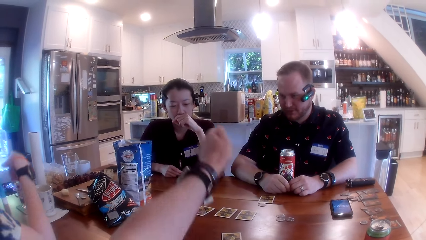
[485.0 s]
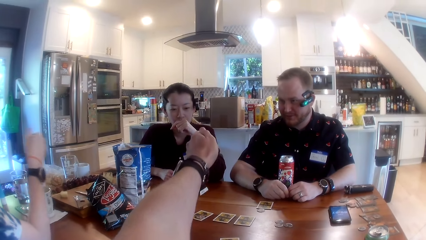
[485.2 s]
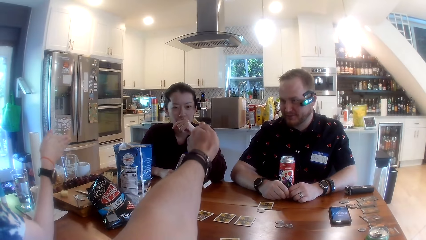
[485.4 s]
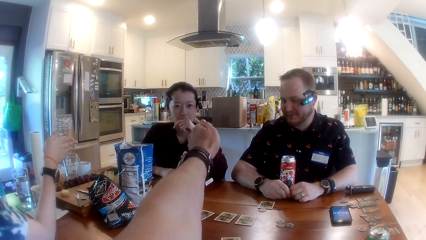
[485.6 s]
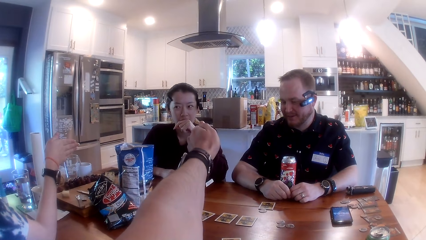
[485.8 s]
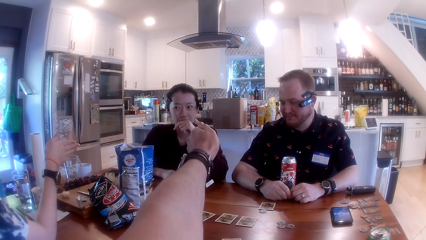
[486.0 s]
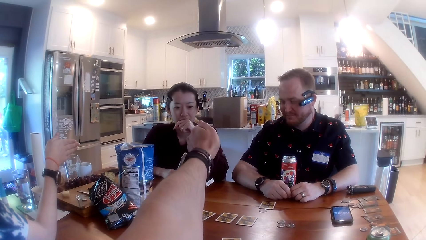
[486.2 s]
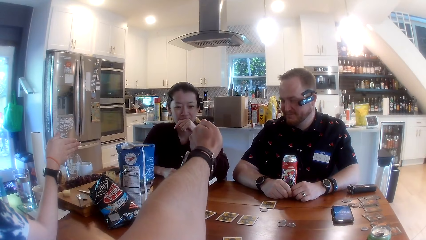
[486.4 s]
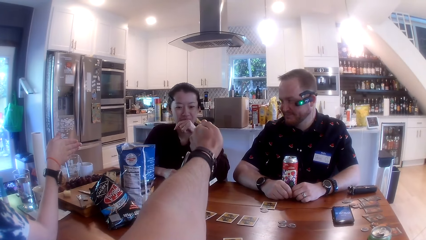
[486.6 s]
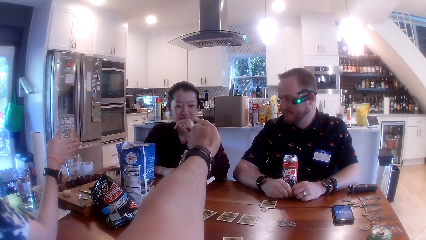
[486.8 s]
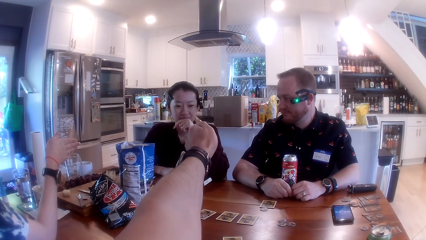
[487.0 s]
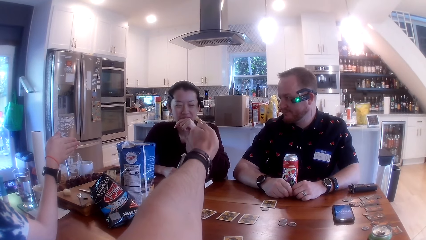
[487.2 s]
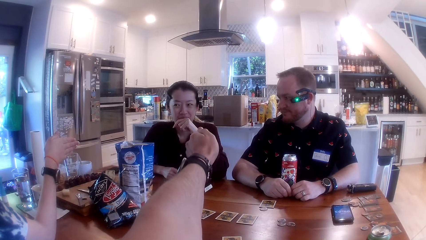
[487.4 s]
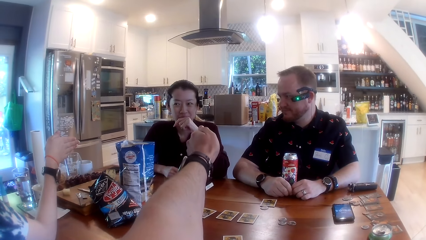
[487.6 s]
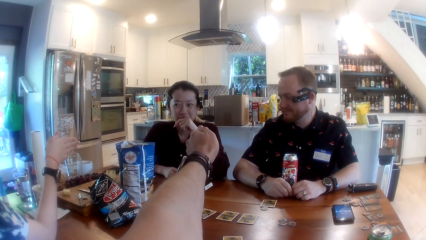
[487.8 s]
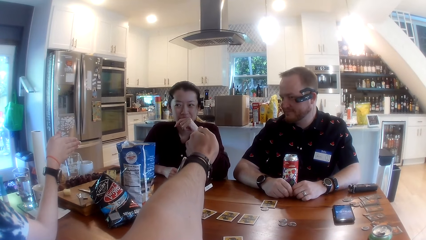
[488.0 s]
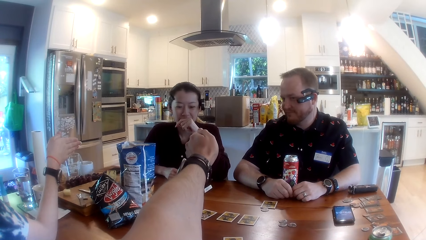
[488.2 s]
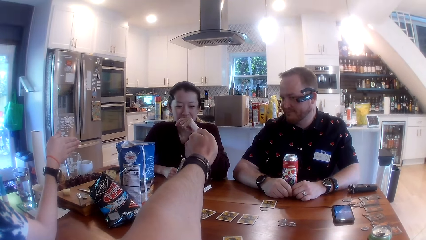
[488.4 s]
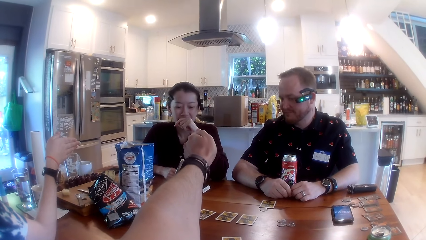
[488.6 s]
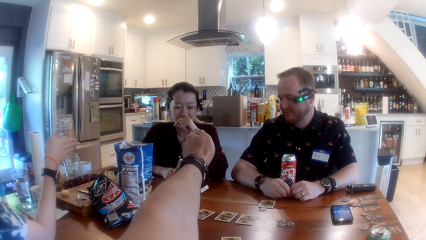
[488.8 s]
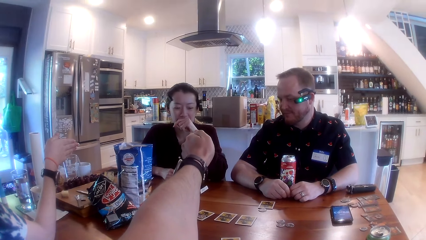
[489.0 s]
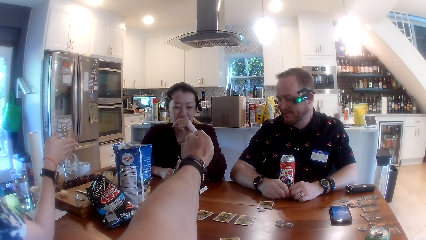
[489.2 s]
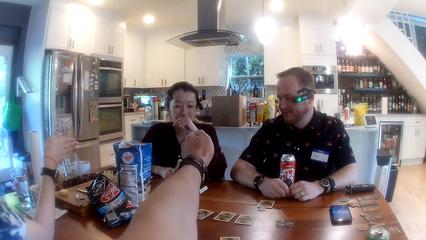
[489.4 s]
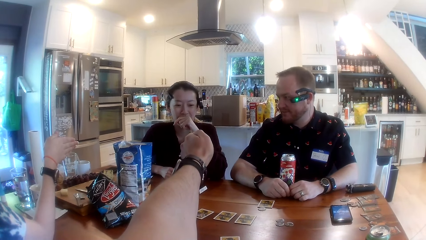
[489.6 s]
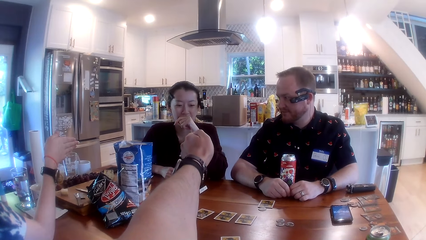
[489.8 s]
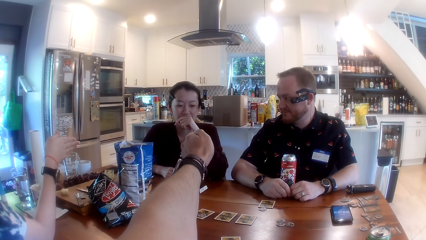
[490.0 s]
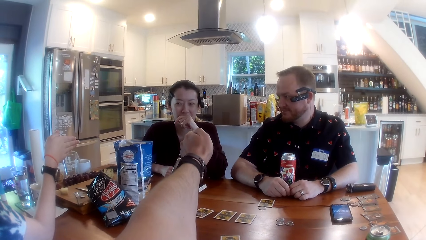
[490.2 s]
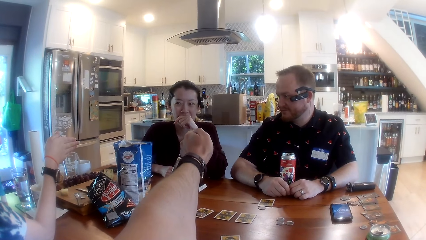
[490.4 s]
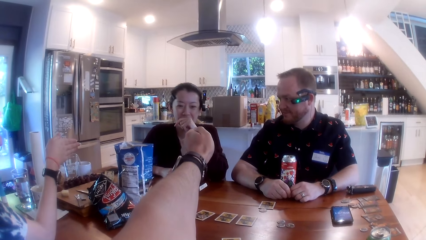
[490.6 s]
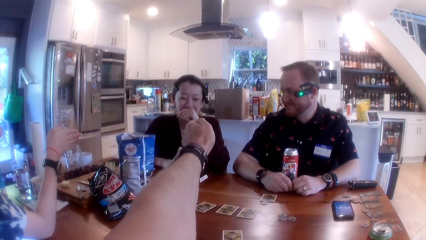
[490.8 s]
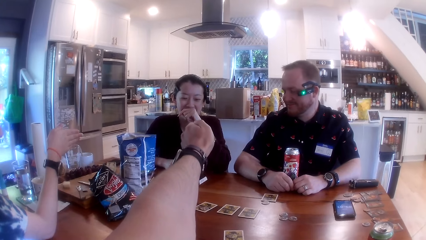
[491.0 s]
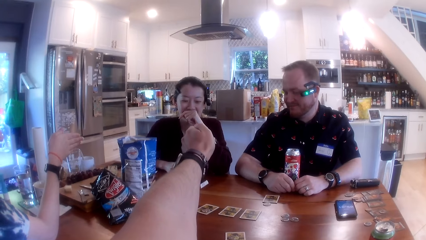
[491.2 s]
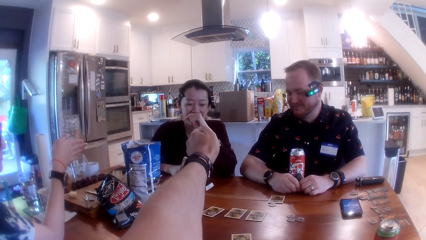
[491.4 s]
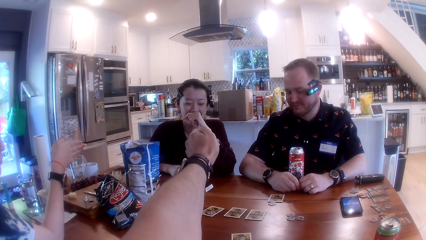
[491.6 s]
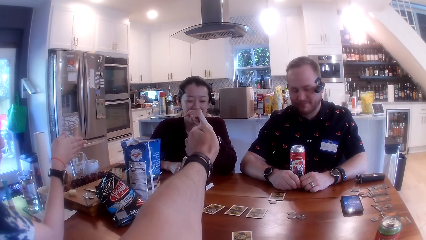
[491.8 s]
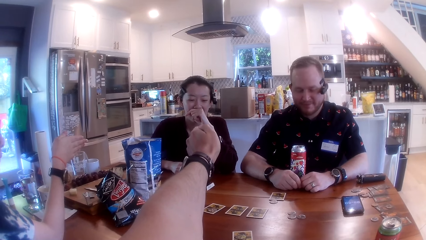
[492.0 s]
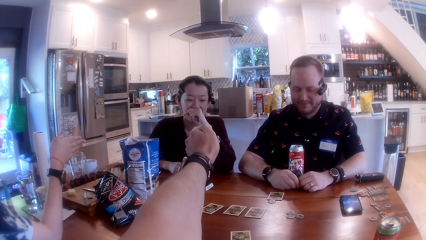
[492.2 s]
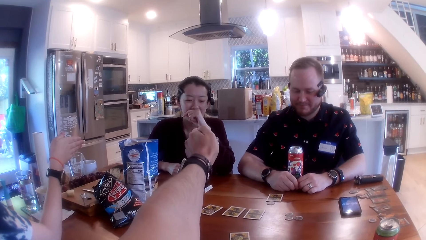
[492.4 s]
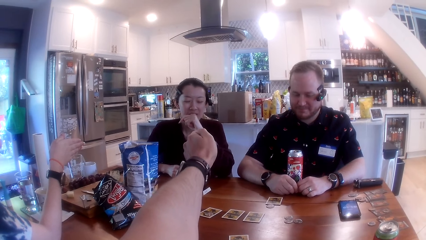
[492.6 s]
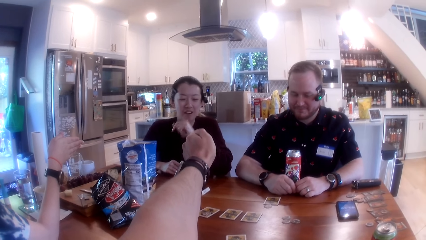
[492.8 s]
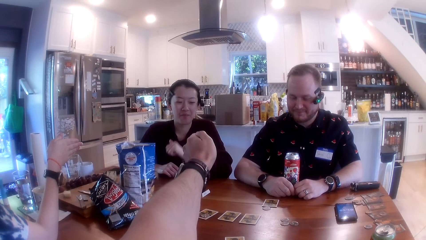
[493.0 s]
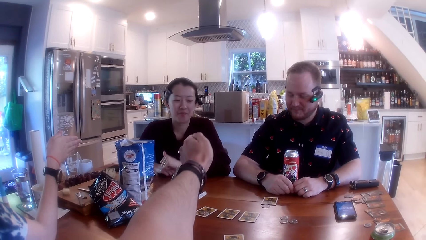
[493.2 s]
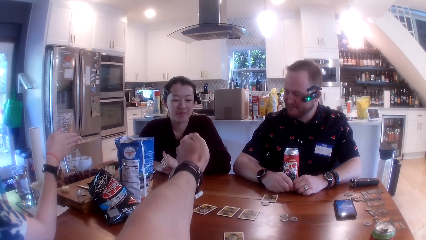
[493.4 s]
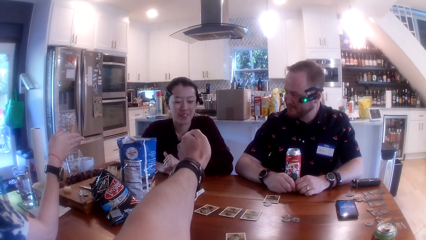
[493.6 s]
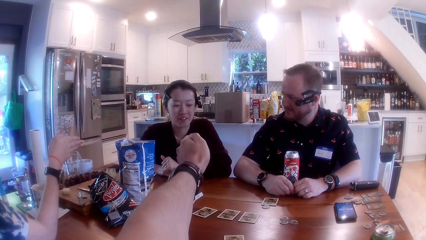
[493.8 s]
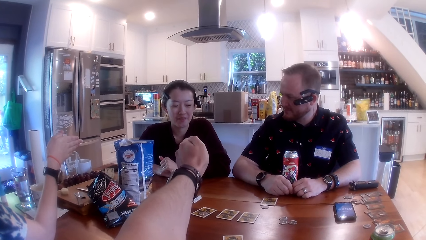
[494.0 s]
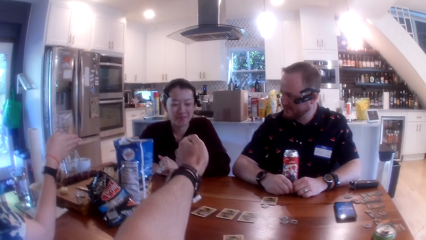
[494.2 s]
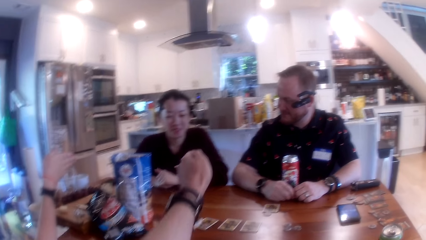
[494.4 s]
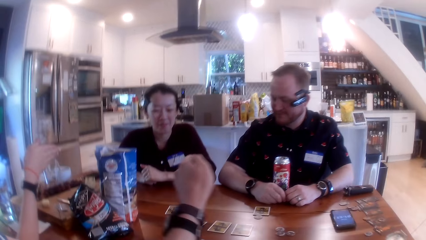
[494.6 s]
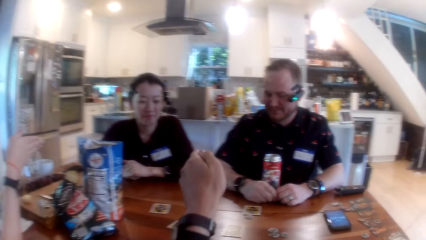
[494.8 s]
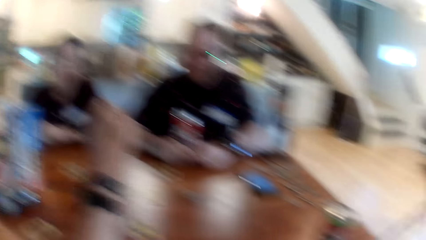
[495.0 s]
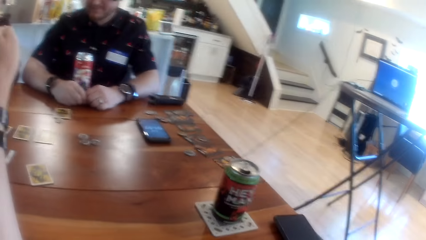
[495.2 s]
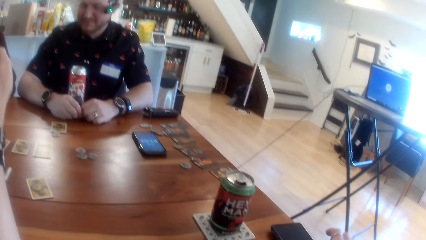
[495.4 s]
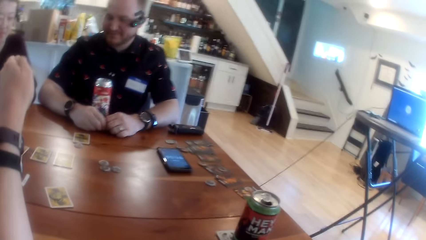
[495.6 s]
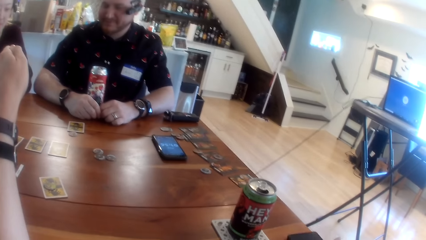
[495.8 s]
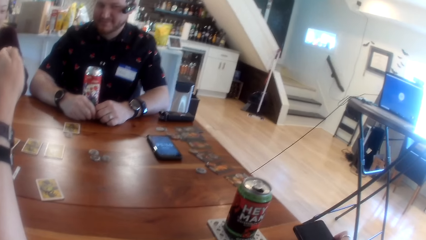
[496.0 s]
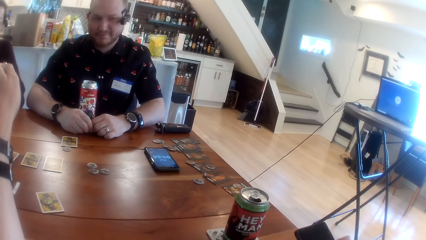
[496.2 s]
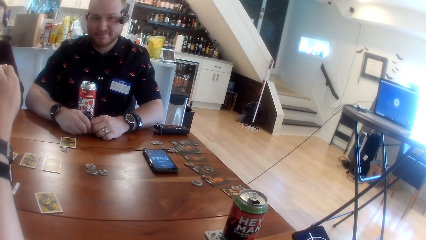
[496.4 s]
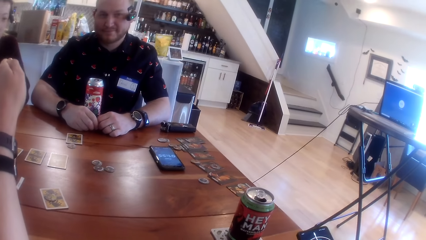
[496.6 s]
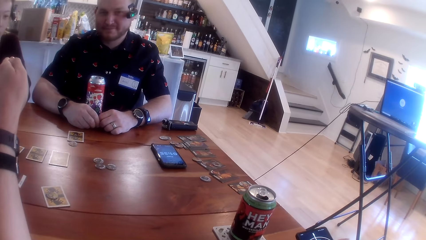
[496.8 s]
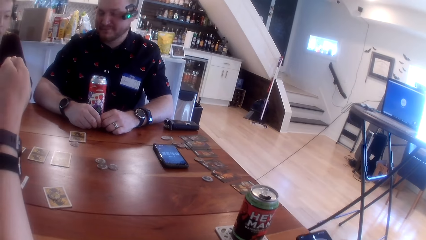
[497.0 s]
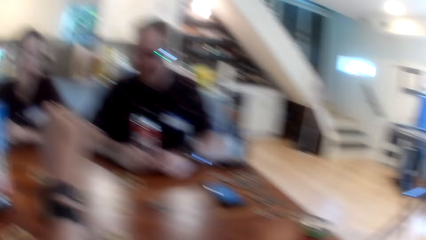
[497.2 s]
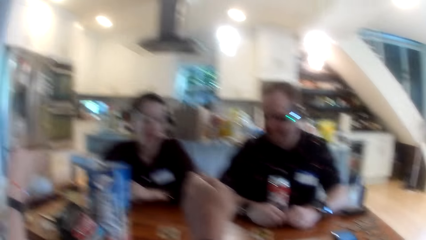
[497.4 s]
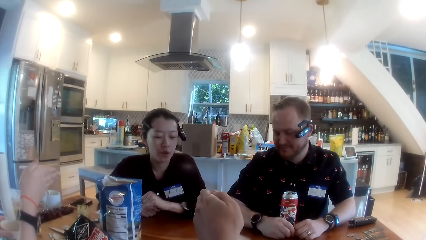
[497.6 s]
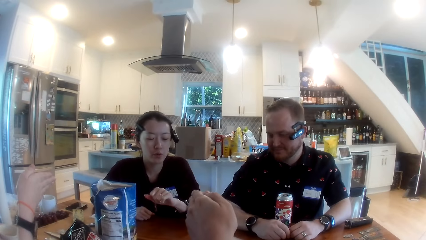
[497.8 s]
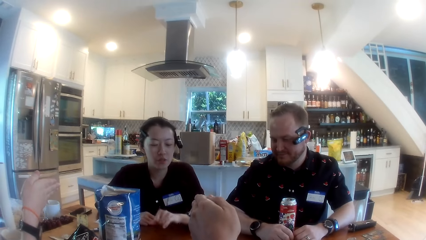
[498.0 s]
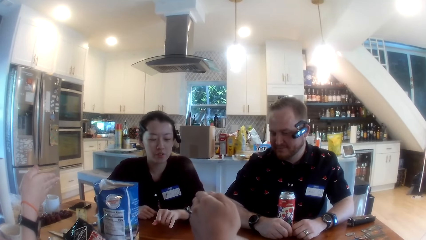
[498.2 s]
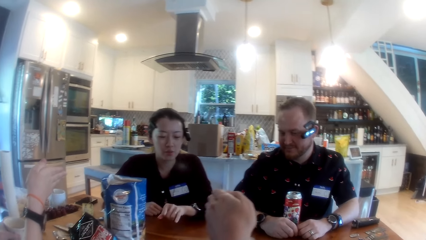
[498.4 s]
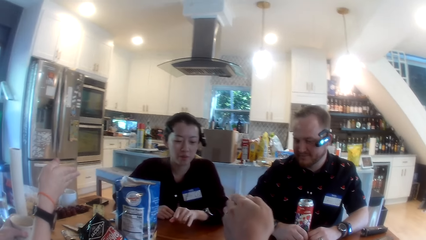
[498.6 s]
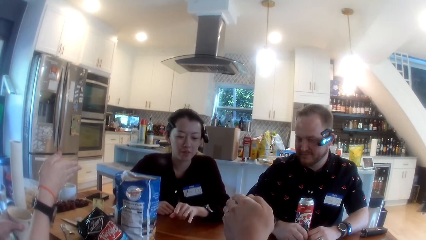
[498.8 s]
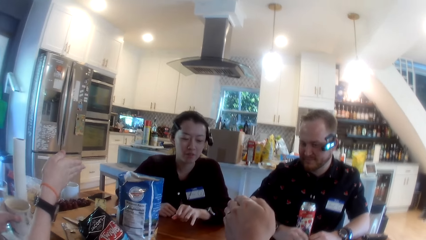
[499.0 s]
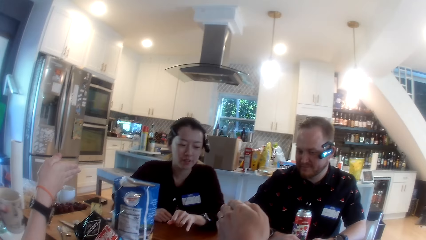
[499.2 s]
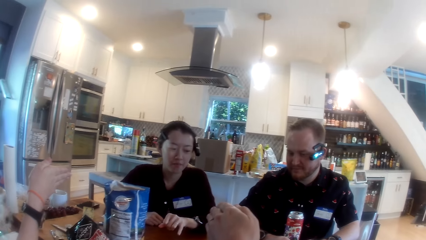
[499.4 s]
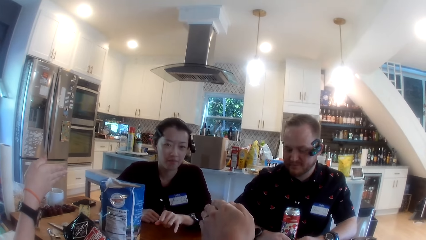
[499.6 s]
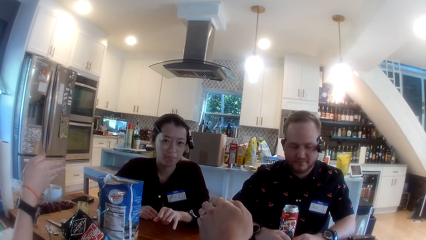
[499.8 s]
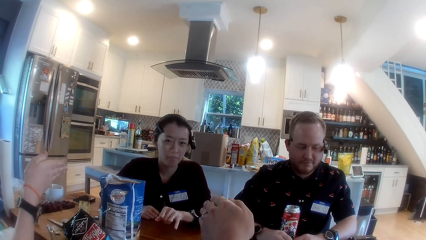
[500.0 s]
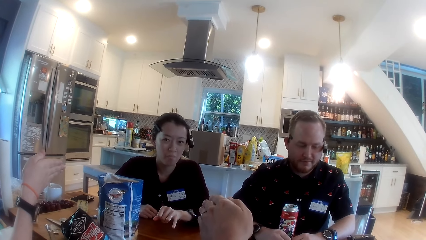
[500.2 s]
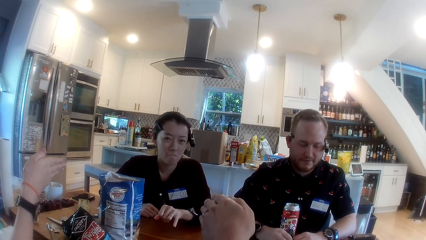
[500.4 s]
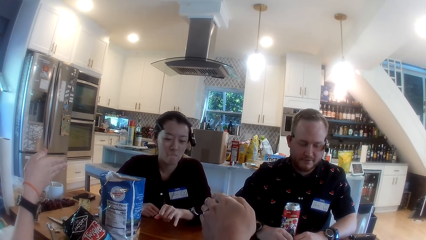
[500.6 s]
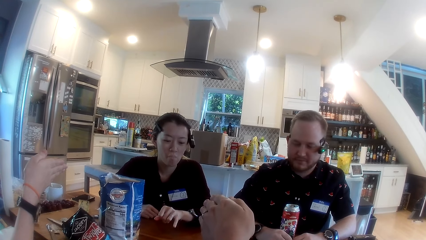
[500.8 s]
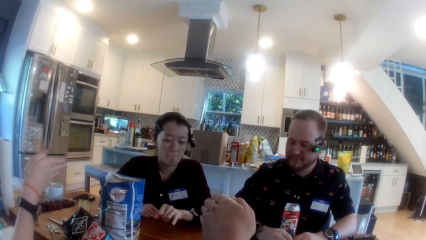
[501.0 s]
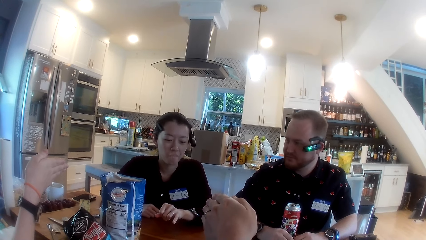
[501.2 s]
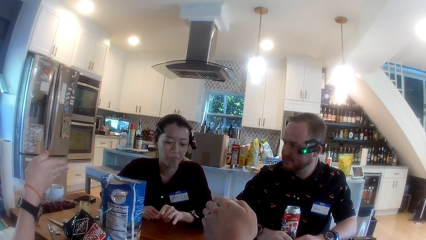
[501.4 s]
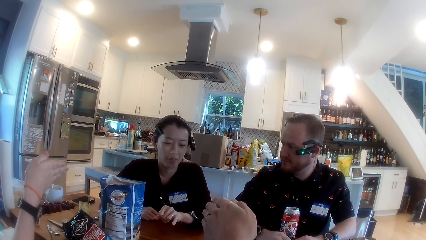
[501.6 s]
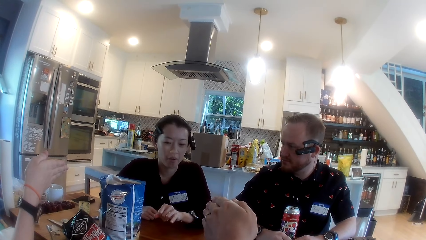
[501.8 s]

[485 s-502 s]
The camera wearer points his left hand towards a woman. Another woman points her right hand towards the first woman. She lifts her right hand. The camera wearer lifts his left hand. He operates a phone with his right hand.
